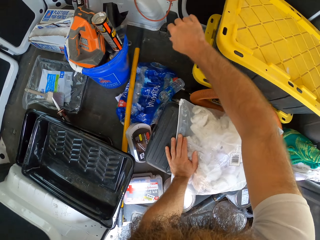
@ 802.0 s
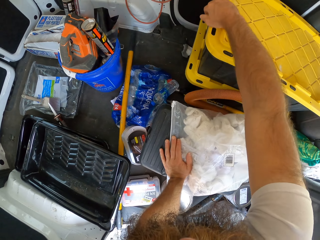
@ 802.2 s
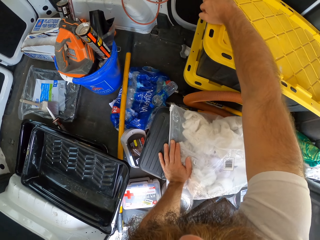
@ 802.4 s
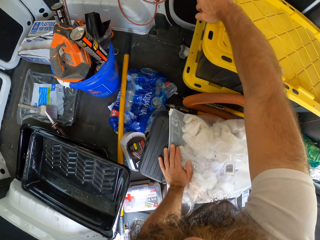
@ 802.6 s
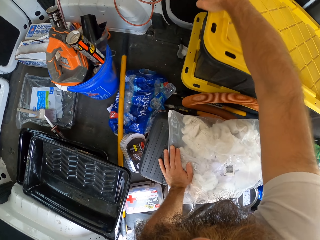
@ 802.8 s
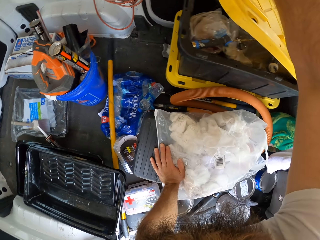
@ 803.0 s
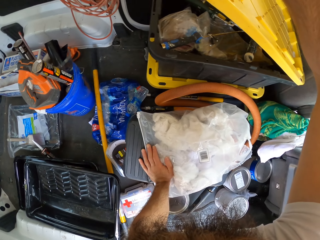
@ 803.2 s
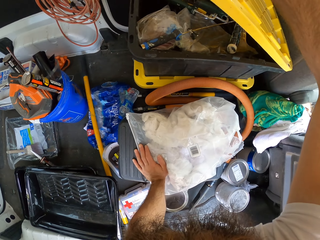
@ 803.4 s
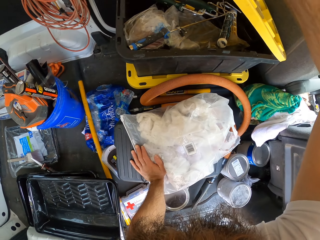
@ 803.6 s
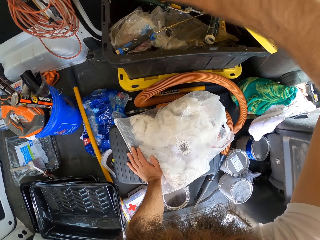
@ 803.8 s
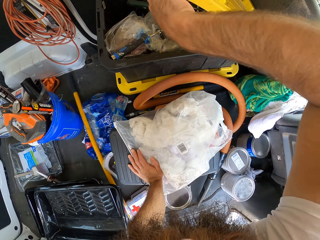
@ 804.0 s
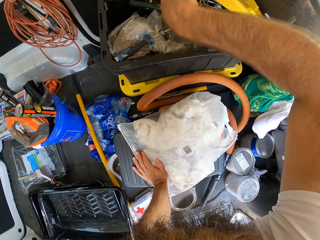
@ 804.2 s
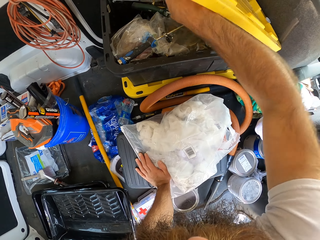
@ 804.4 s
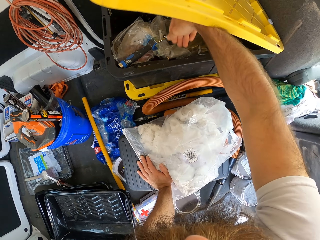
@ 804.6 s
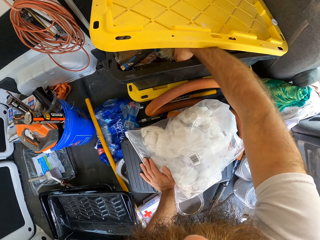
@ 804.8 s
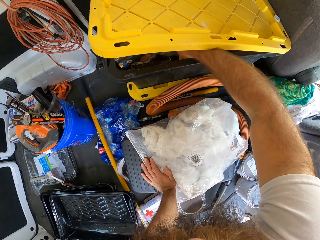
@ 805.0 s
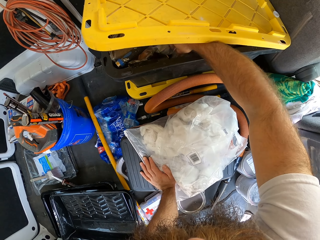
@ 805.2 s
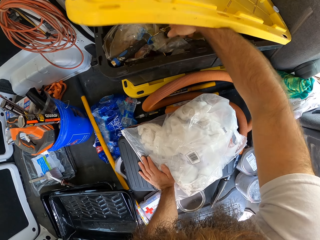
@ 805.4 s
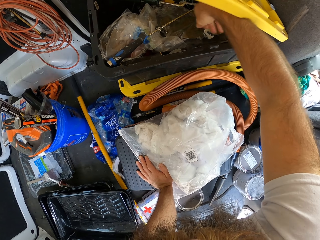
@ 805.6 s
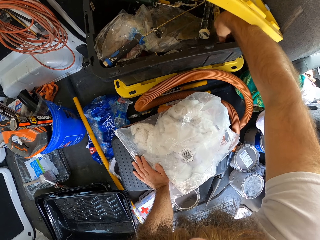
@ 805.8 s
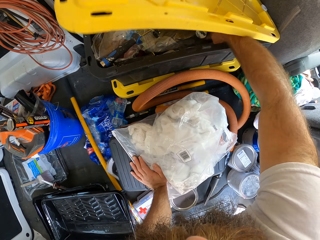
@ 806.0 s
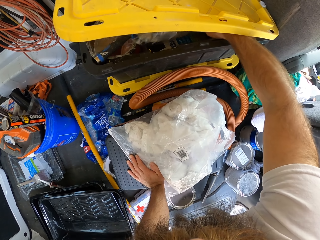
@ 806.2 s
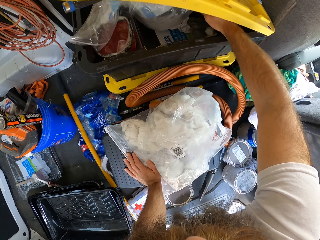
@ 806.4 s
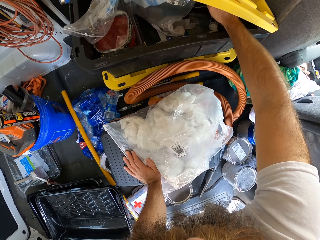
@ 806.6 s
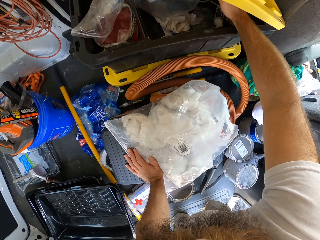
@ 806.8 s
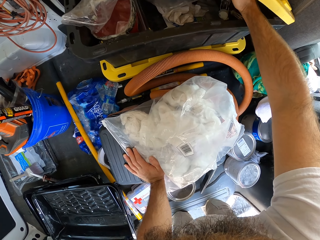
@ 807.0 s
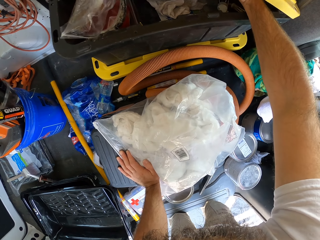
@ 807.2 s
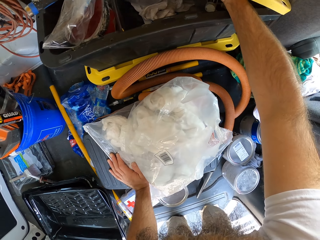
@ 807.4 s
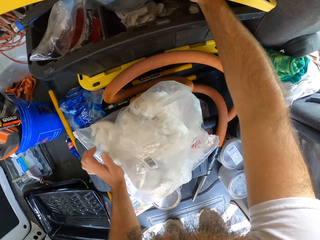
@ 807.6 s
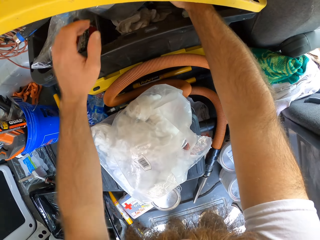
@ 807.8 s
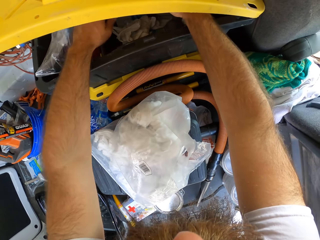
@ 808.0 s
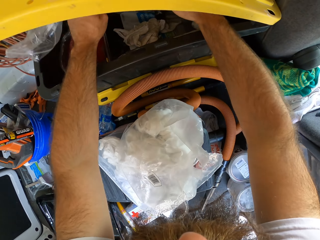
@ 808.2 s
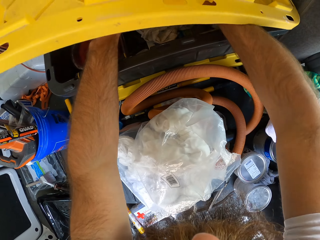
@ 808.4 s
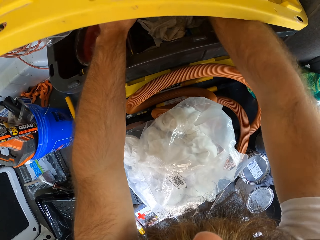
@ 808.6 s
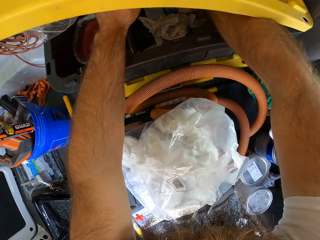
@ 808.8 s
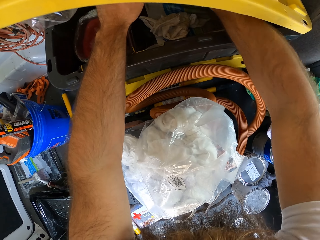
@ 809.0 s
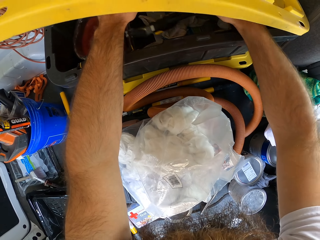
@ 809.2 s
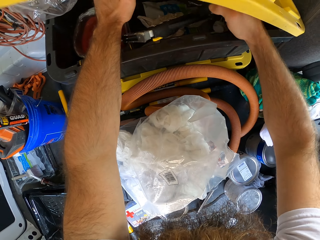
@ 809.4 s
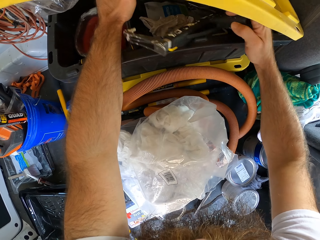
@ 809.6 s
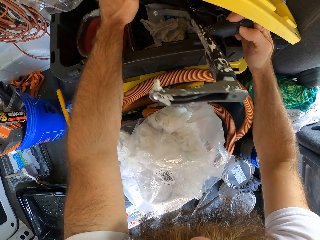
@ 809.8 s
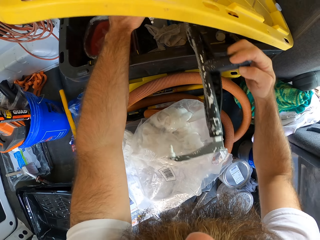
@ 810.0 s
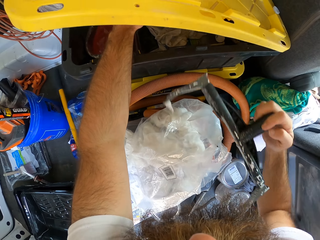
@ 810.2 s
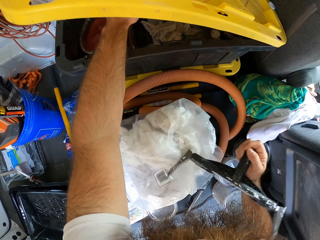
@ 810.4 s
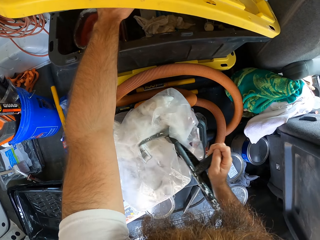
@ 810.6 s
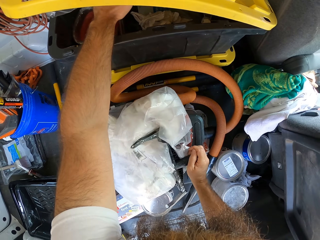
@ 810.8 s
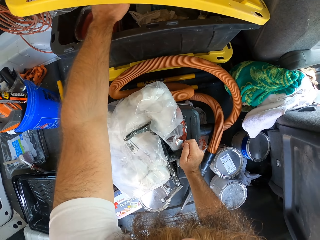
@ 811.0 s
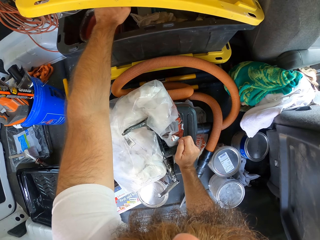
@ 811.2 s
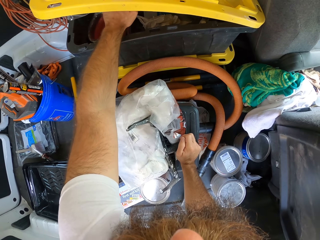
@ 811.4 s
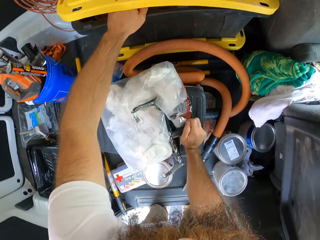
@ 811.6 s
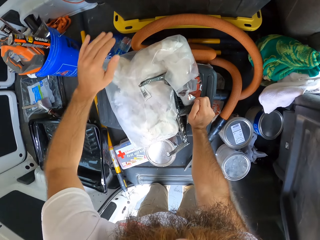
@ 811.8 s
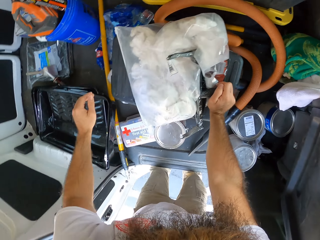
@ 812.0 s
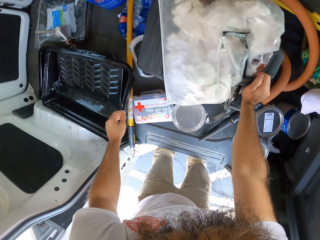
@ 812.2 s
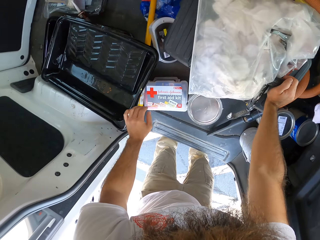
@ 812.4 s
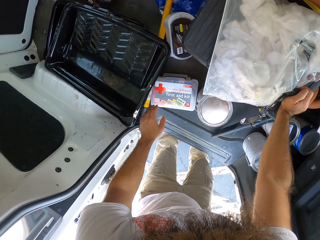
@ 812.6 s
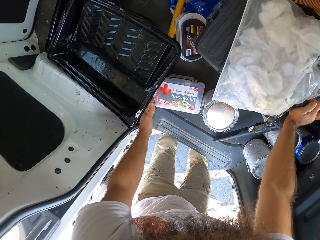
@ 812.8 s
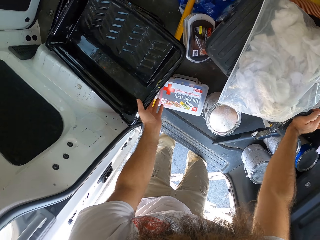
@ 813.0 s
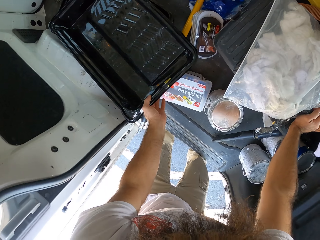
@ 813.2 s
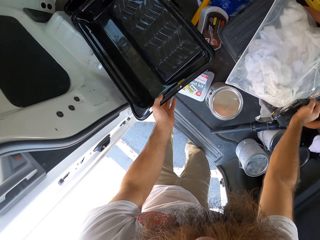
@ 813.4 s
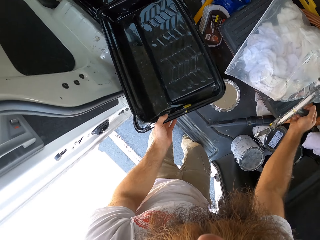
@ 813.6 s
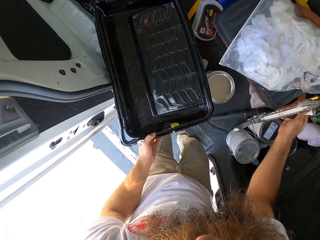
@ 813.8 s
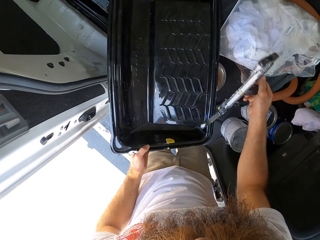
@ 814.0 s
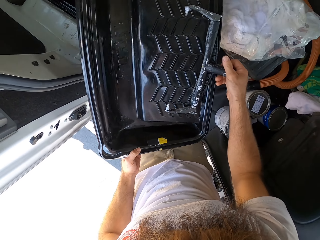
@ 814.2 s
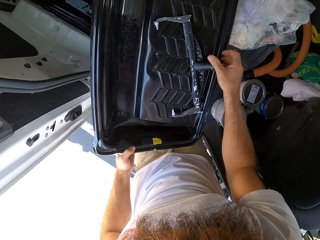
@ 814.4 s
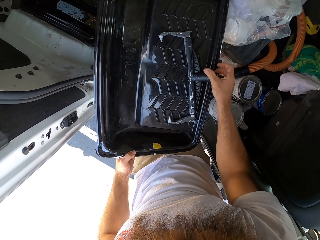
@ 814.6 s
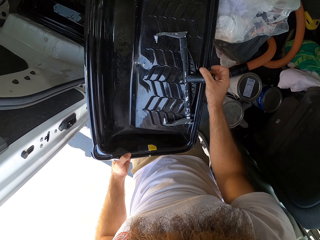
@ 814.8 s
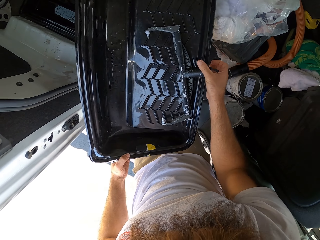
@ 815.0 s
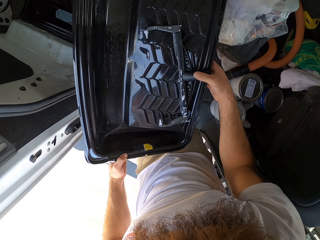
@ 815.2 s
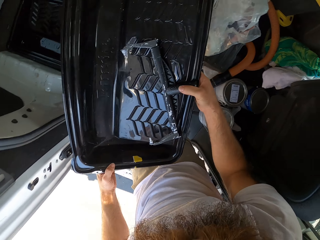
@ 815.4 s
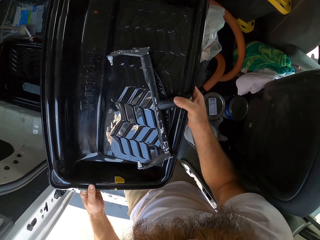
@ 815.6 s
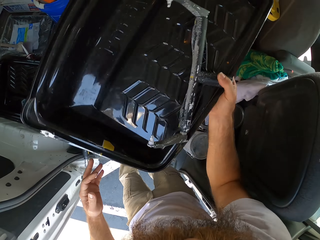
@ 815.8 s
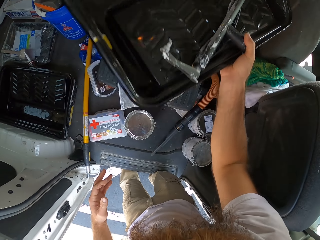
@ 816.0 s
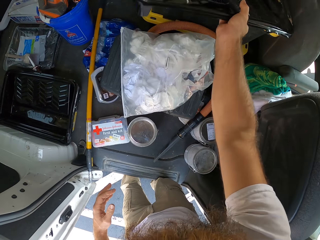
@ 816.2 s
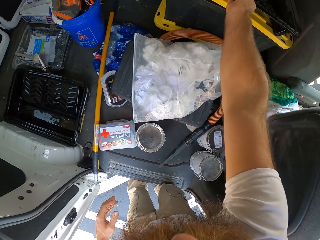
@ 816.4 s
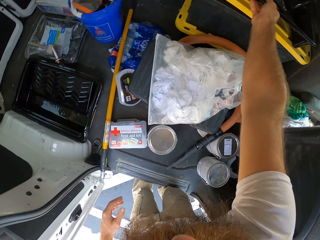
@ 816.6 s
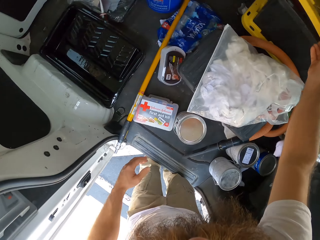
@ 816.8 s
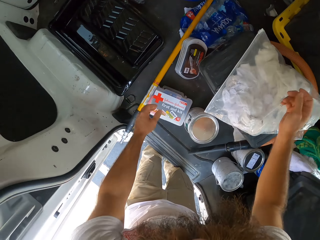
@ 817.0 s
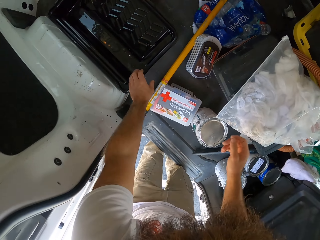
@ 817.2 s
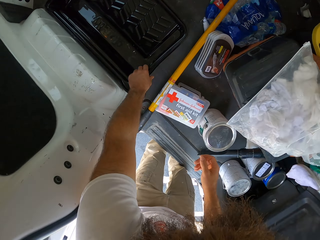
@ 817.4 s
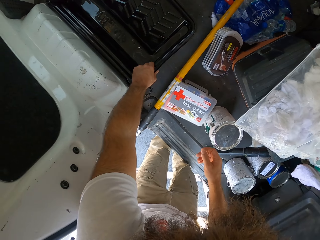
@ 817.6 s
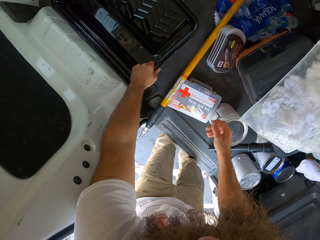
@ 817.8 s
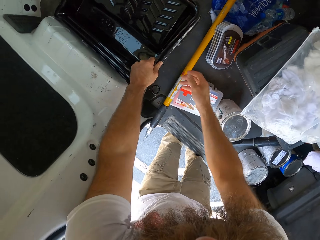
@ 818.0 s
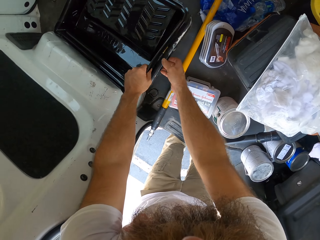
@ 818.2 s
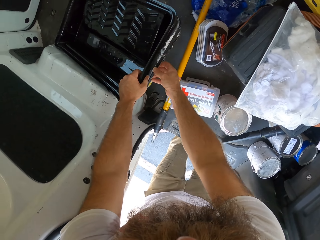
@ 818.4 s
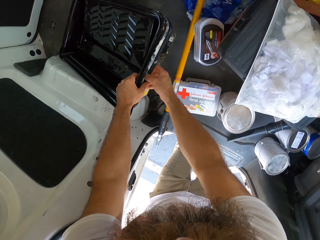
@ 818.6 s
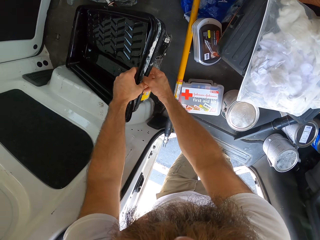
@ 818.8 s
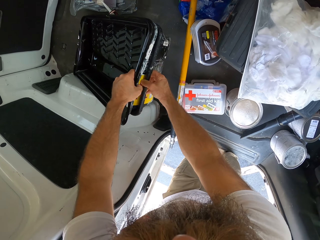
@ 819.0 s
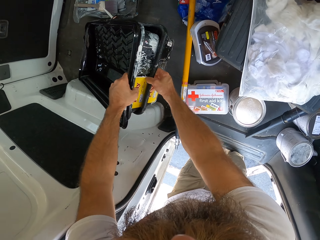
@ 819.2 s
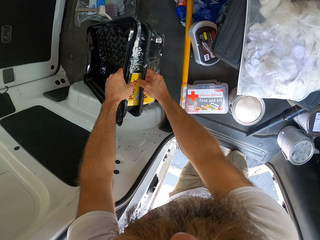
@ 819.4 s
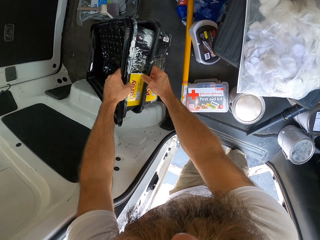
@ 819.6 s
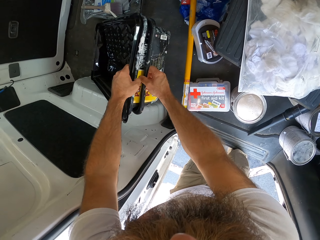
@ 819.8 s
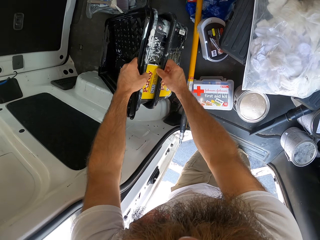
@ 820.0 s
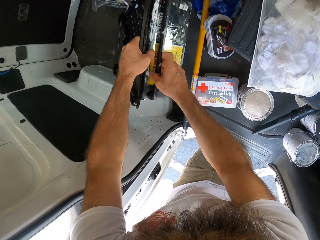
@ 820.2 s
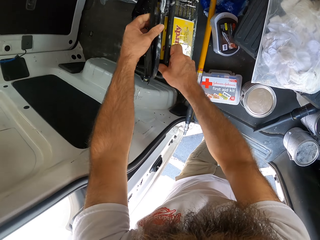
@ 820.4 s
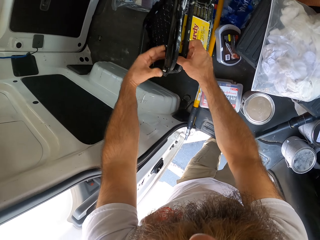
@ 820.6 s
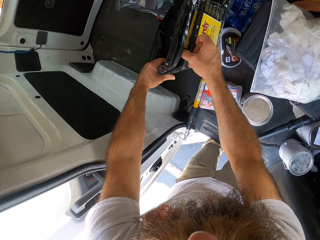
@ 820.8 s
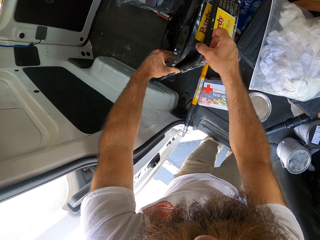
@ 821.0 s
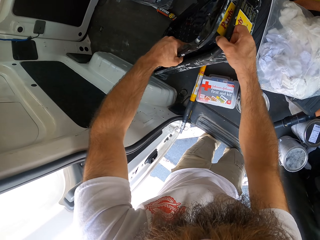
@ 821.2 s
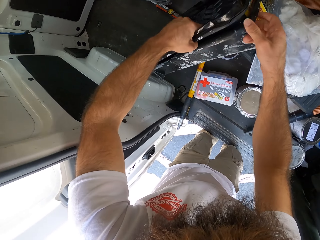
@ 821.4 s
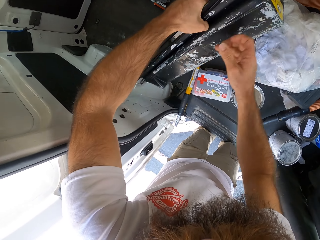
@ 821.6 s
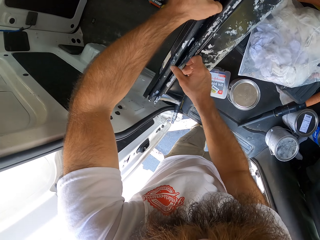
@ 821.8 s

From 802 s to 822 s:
The camera wearer opens the container in the bus with his right hand. He searches the container in the bus with his right hand. He searches the container in the bus with both hands. He picks up a paint roller handle or power lock rod holder from the container with his right hand. He holds the power lock rod holder. He places the rod holder on the plastic bag. He picks up the paint tray from the stack of paint trays with his left hand. He drops the paint roller handle in the paint tray with his right hand. He drops the paint tray on the container in the bus with his right hand. He picks up the stack of paint trays in the bus with his left hand. He holds the paint tray. He removes a paint tray from the stack of paint trays with both hands.

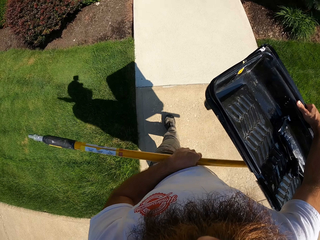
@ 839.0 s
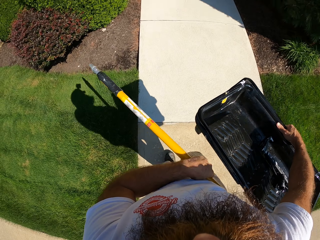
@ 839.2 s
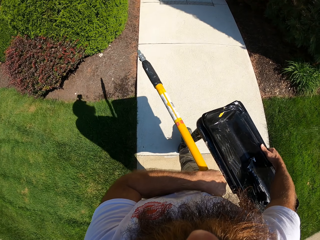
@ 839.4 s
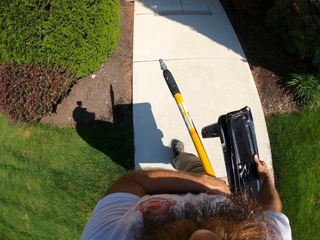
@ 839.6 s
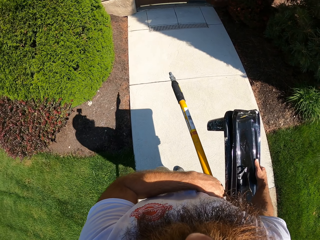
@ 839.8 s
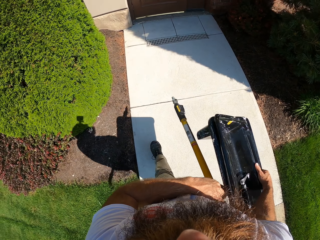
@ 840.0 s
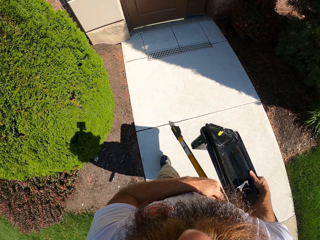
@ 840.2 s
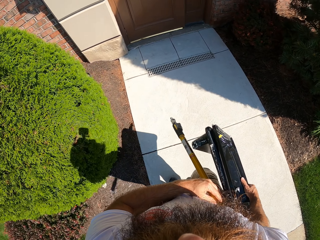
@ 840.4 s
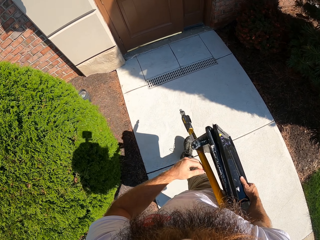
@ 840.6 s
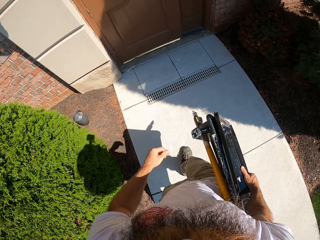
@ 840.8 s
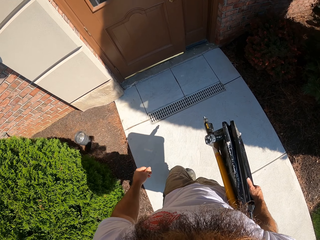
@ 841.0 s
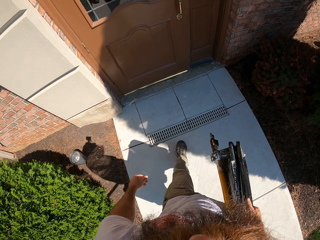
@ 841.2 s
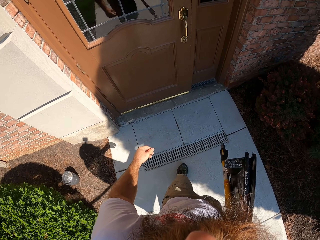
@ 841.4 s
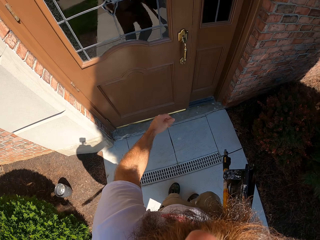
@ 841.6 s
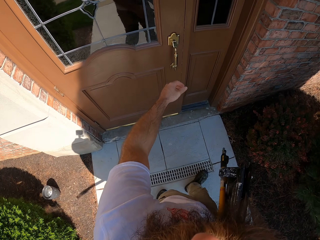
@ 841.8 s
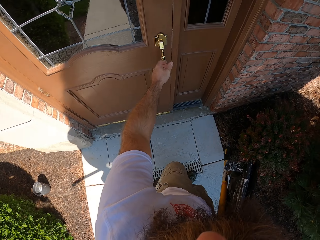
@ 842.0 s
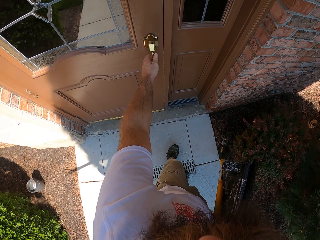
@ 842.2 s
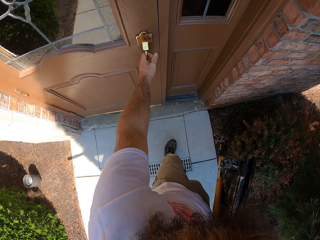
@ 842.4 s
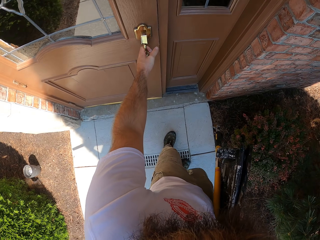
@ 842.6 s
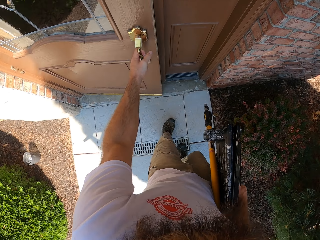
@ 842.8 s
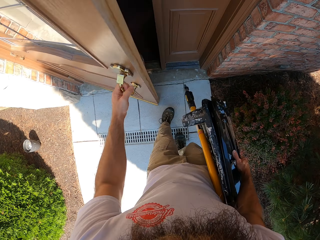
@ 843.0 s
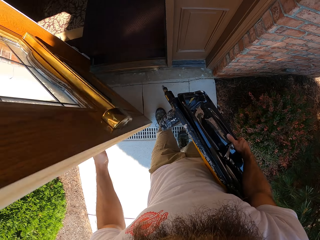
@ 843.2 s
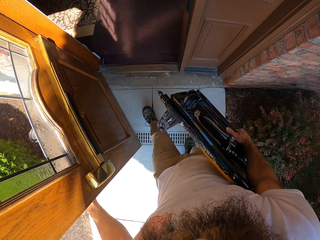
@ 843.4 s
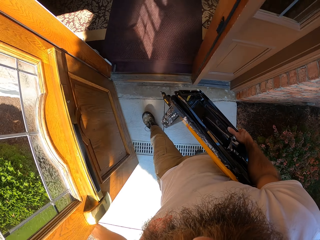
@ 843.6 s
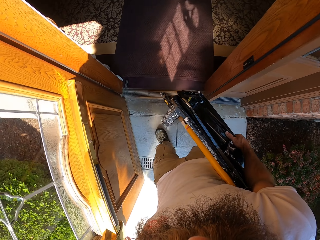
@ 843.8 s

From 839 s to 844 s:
The camera wearer places the stick under his right hand with his left hand. He walks. He opens a door with his left hand.
